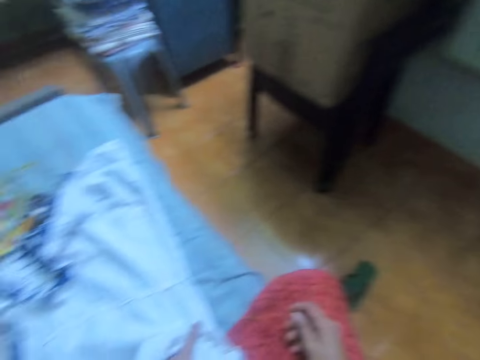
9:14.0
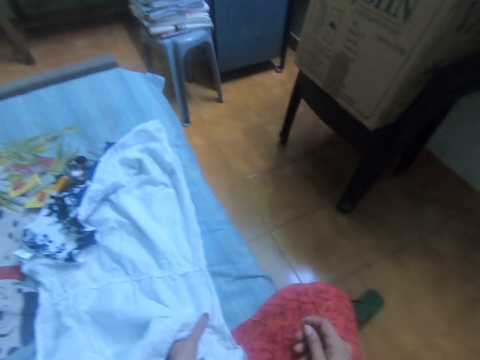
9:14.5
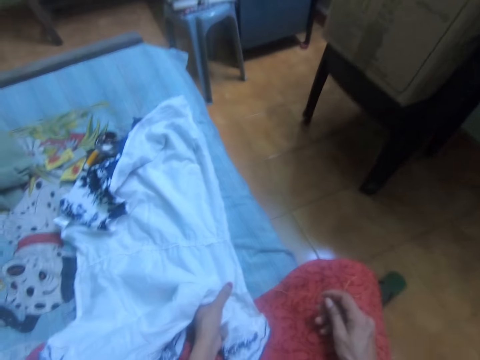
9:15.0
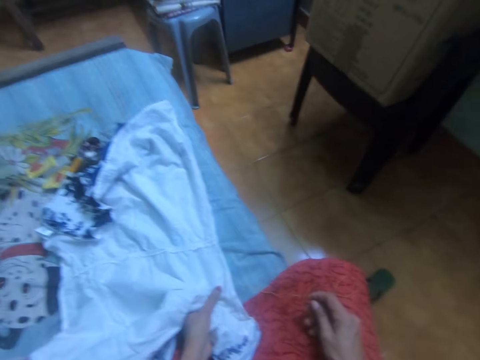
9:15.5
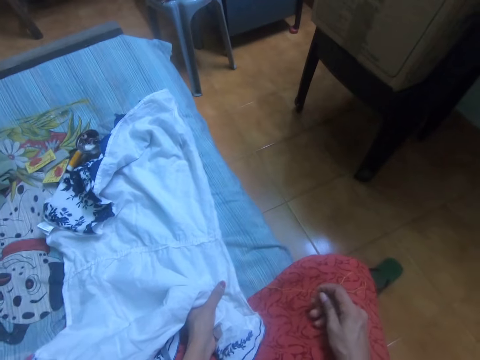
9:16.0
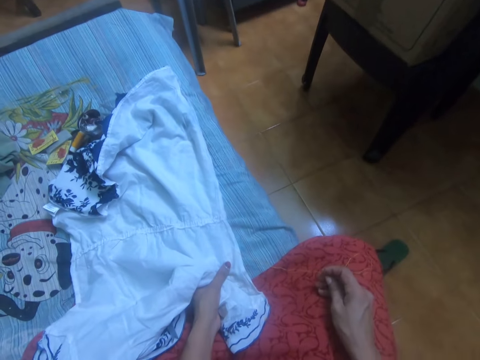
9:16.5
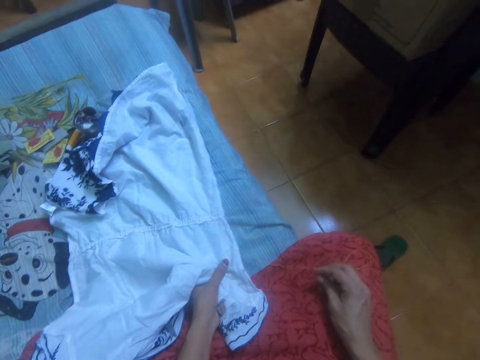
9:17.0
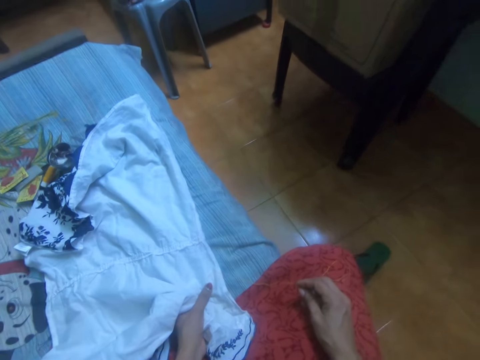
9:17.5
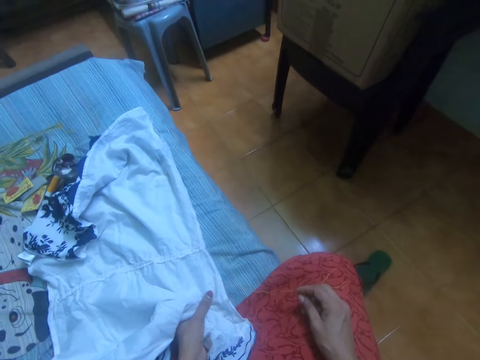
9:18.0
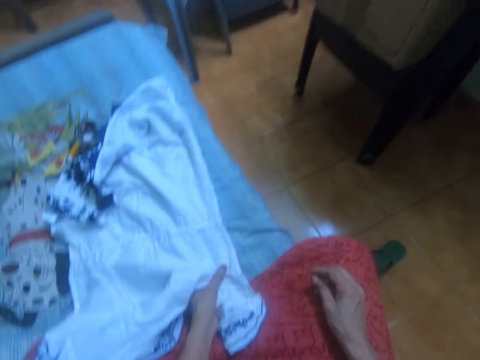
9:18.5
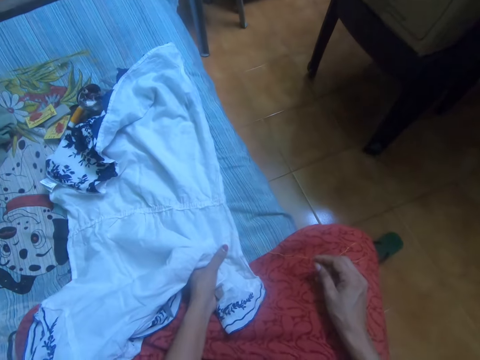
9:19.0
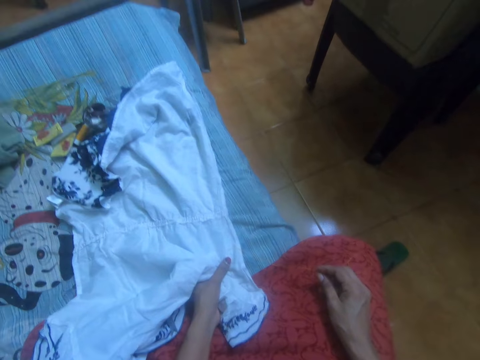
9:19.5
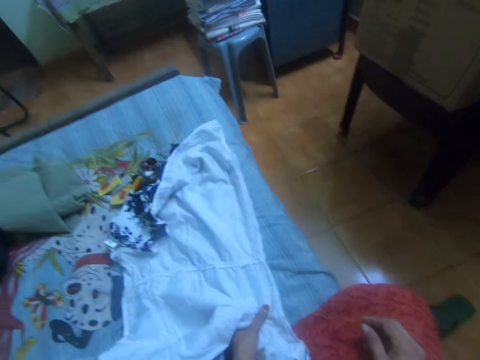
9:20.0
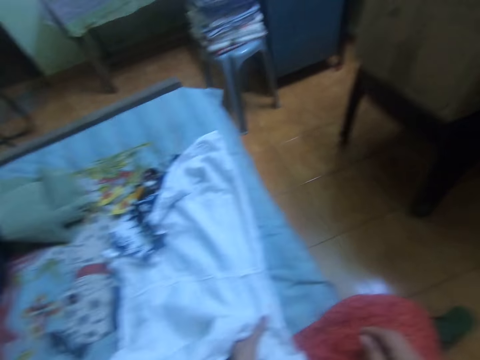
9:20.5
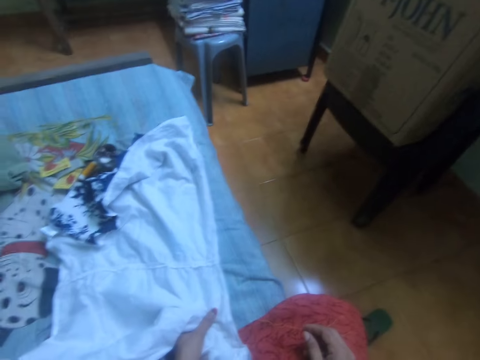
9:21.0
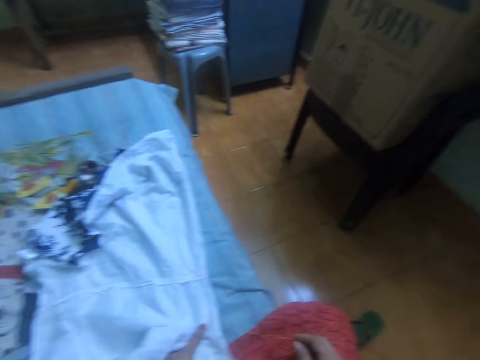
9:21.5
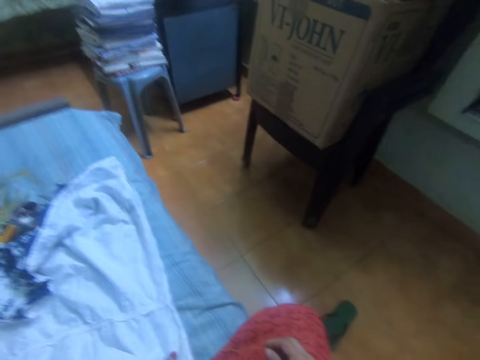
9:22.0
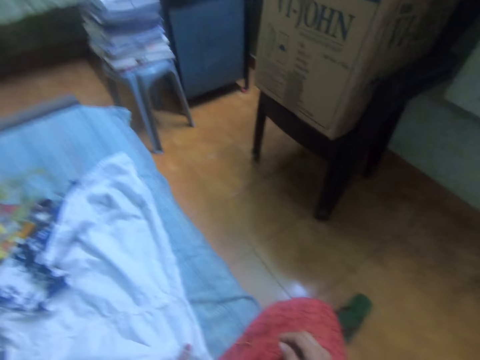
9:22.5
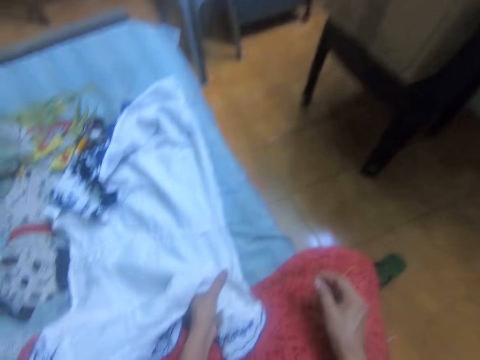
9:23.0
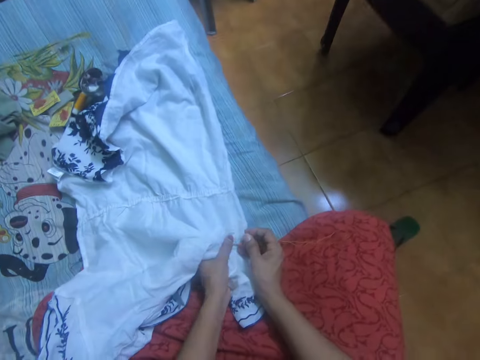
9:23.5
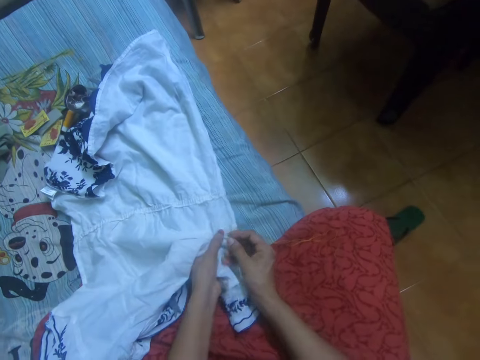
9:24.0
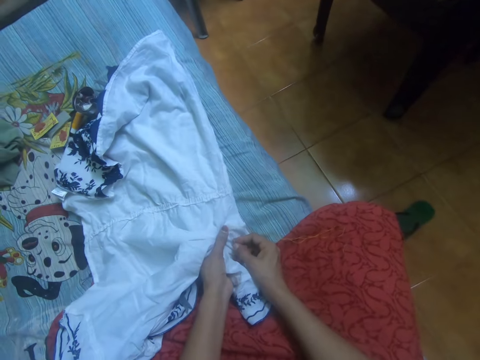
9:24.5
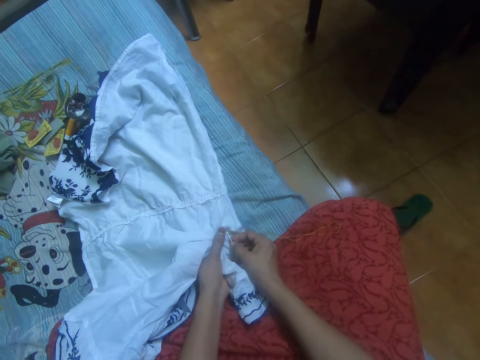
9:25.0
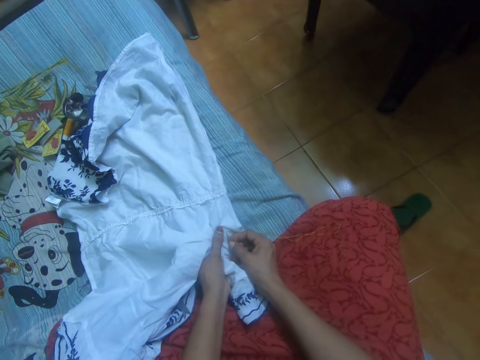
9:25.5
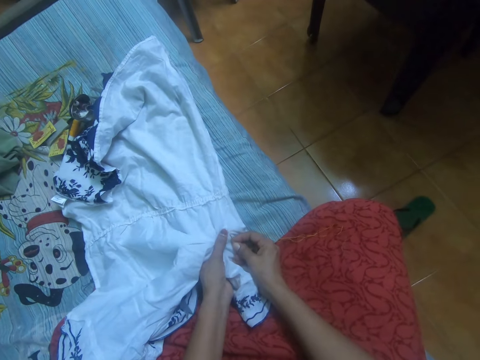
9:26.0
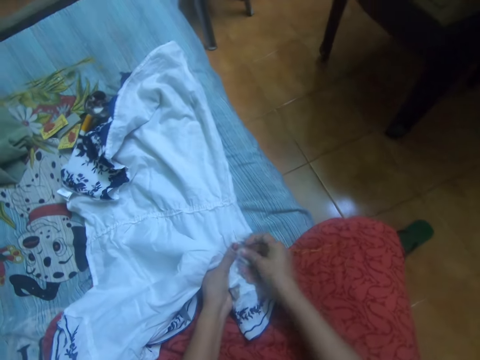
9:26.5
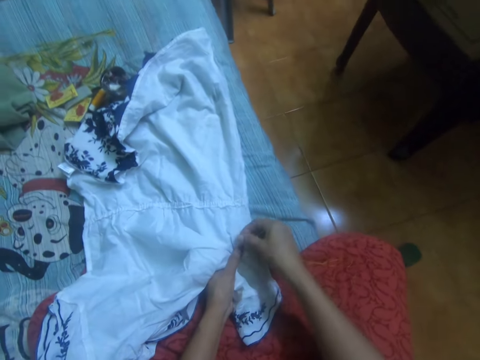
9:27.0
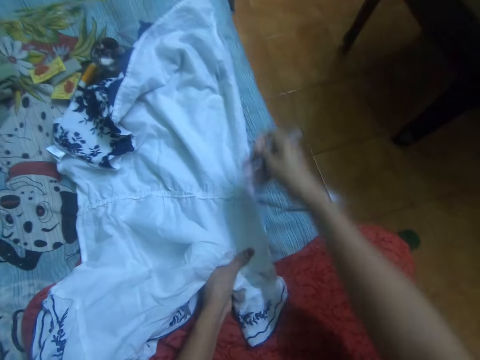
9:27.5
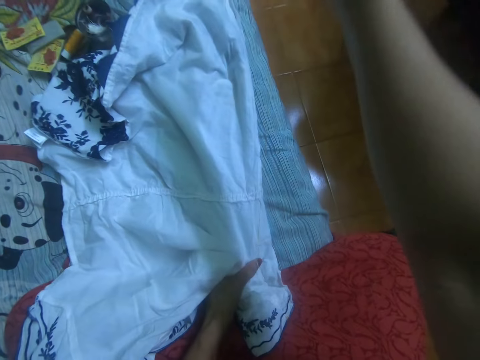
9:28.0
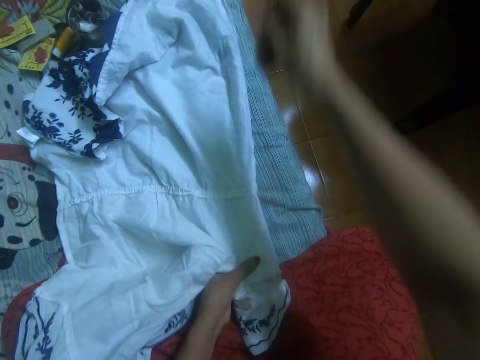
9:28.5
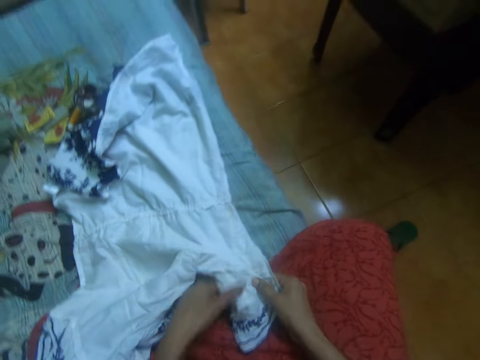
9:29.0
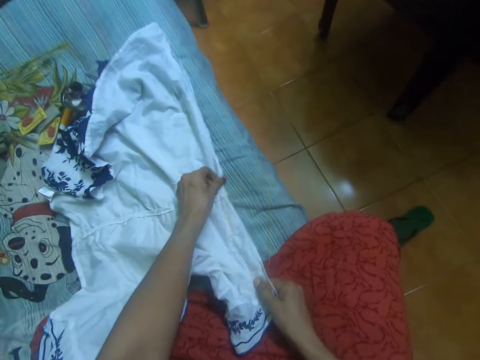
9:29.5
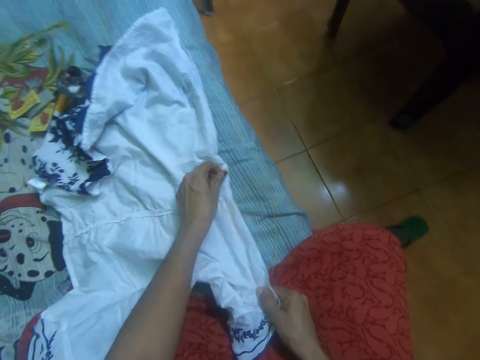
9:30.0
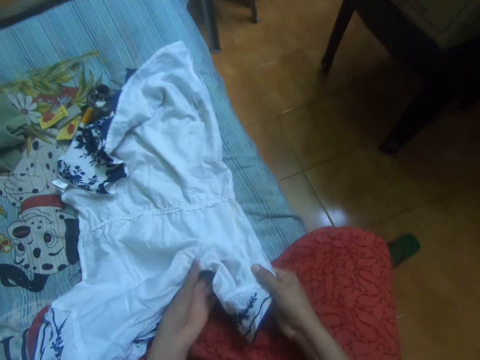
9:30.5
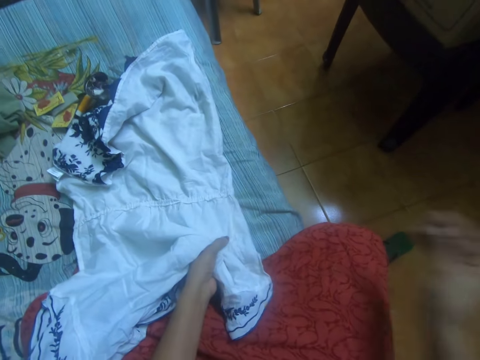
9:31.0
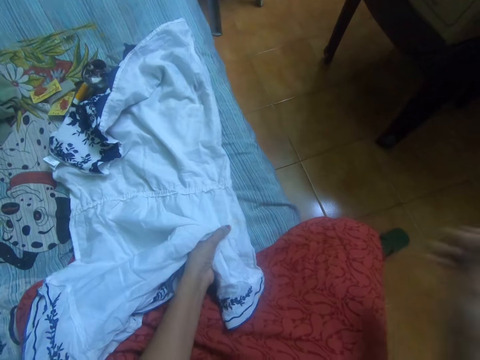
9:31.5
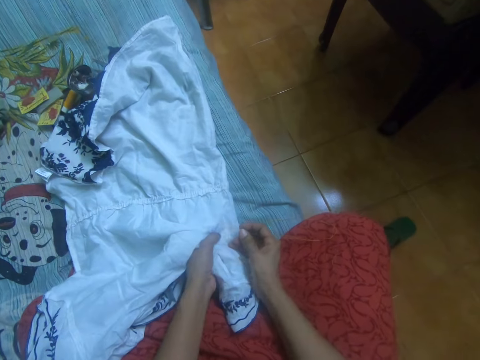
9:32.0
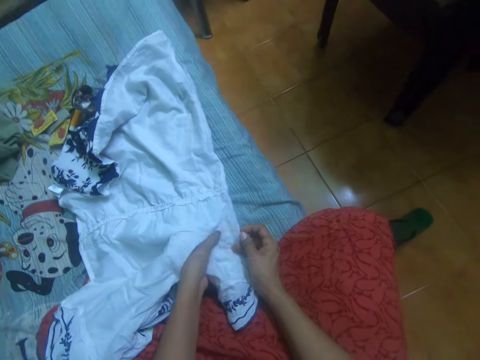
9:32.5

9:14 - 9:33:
The camera wearer holds a cloth. They move the camera around. They stitch the cloth. They hold a hand stitching needle. They adjust the stitching thread. They adjust the cloth stitches.

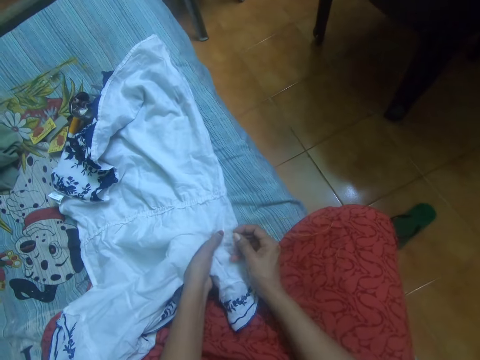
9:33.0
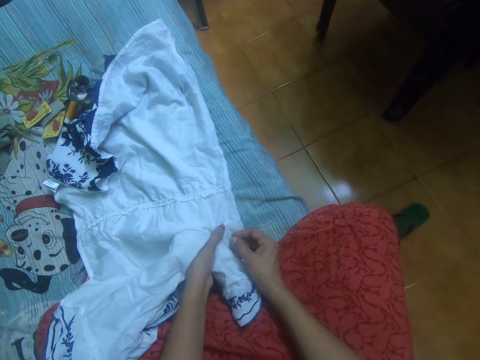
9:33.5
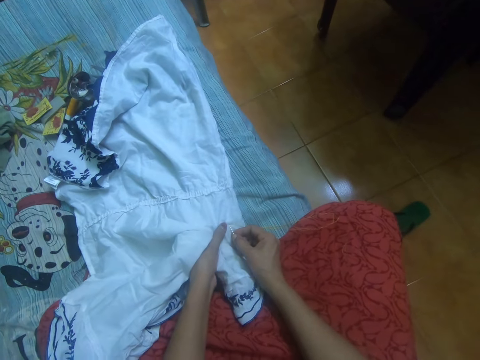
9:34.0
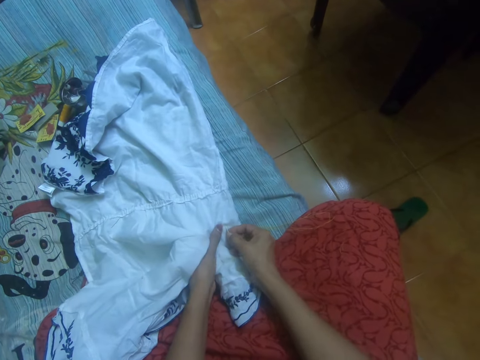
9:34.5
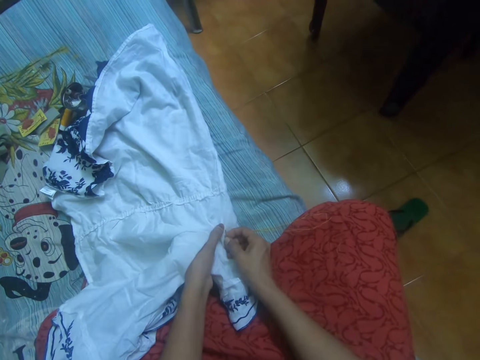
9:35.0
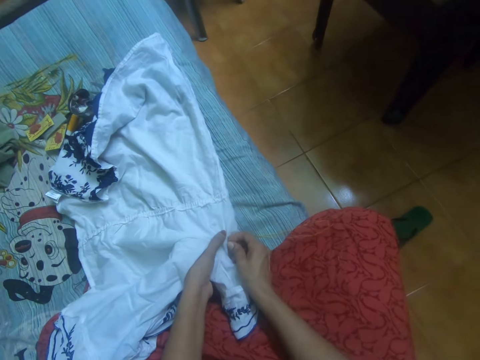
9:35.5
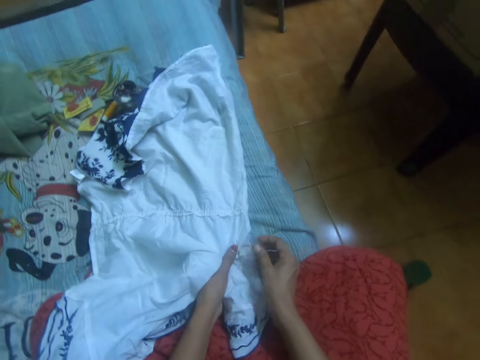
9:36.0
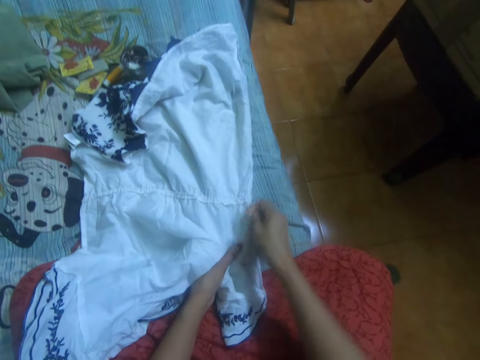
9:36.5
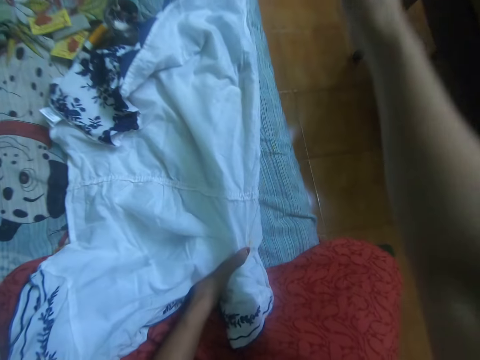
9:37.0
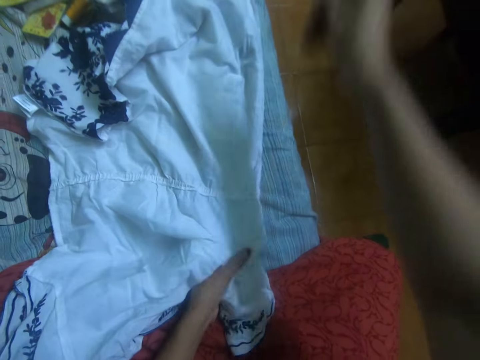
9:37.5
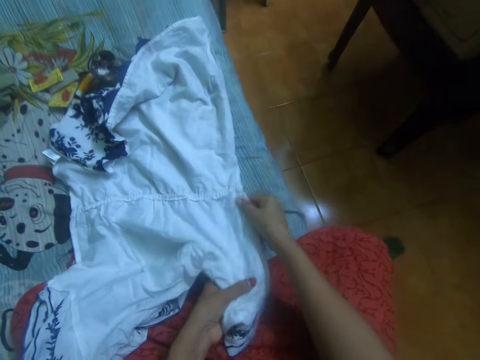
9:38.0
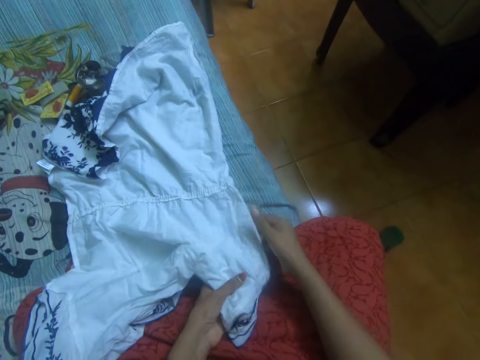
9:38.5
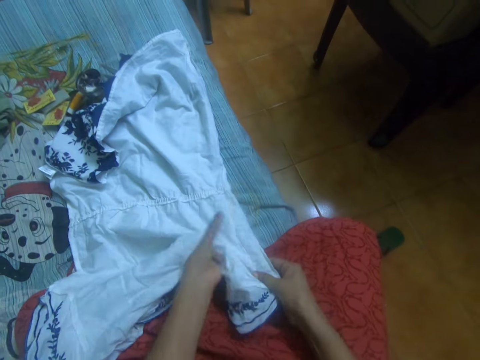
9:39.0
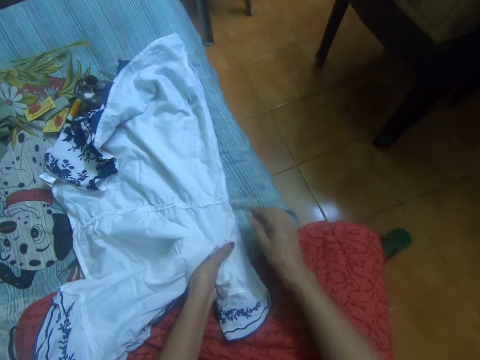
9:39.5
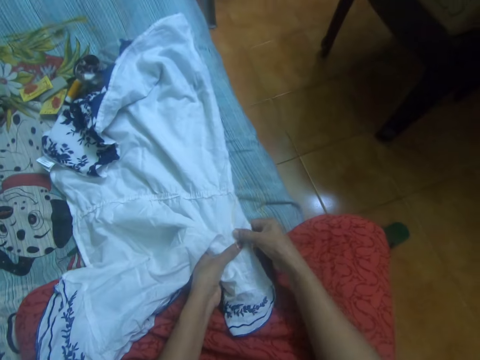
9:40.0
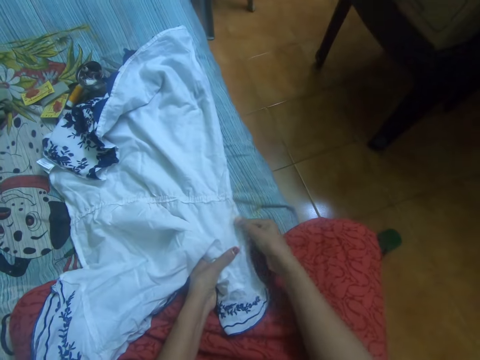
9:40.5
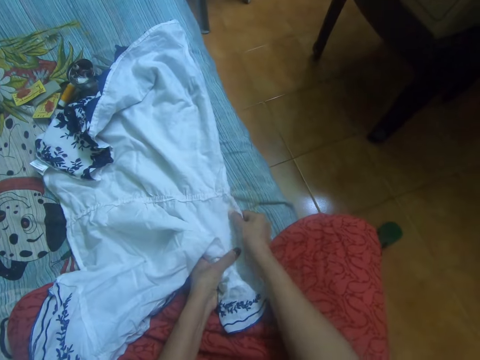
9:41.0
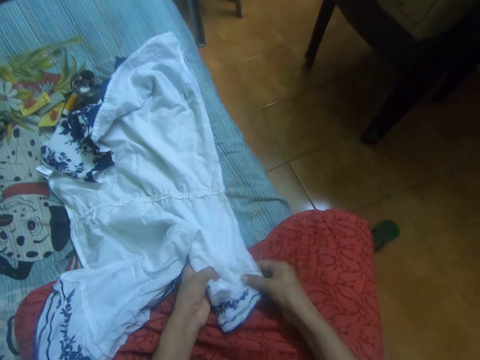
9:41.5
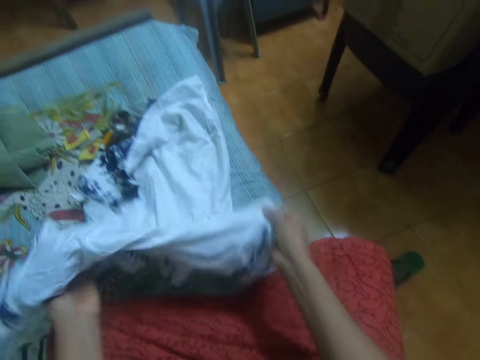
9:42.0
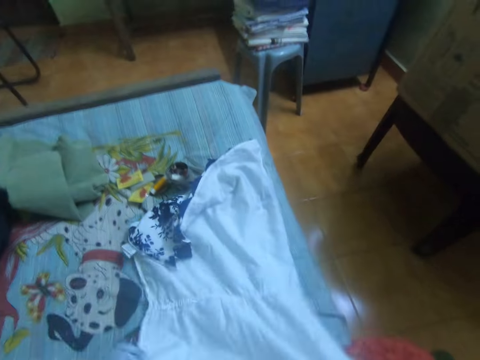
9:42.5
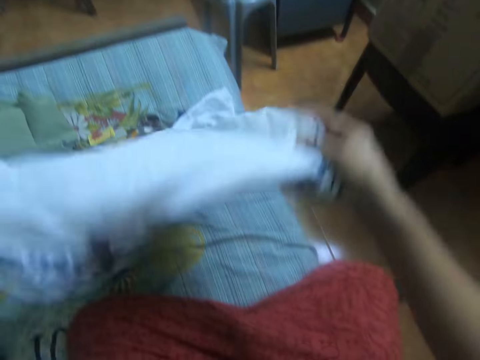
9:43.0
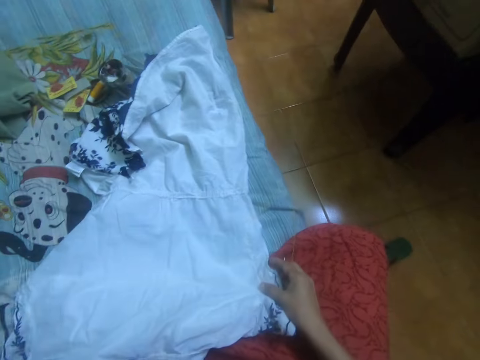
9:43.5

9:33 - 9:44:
The camera wearer stitches a cloth. They hold a hand stitching needle. They adjust the cloth stitches. They hold the cloth. They adjust the cloth stitches. They straighten the cloth with both hands.
